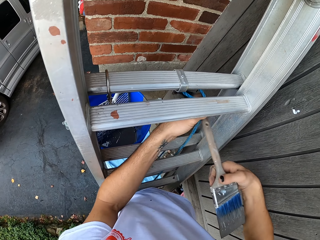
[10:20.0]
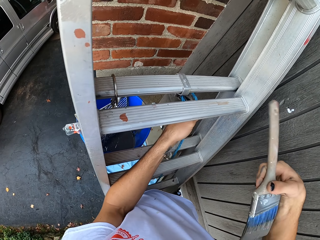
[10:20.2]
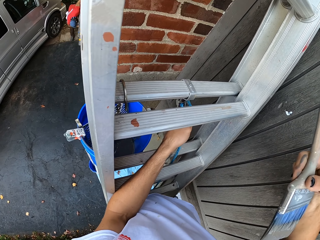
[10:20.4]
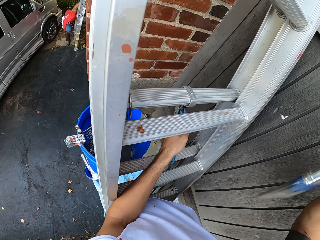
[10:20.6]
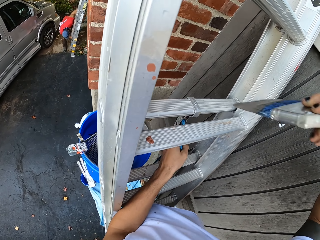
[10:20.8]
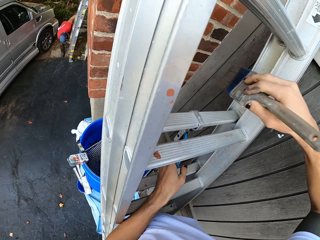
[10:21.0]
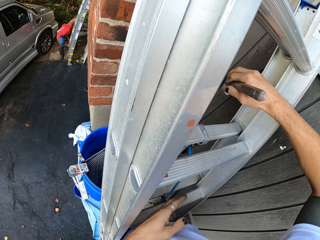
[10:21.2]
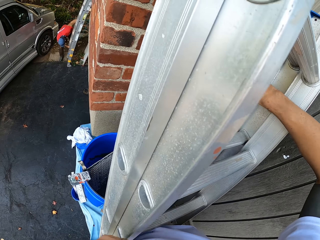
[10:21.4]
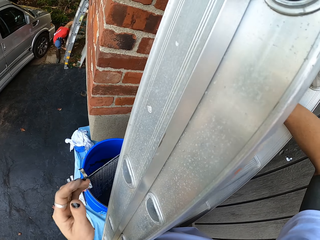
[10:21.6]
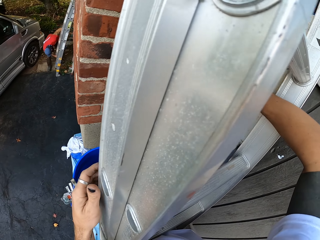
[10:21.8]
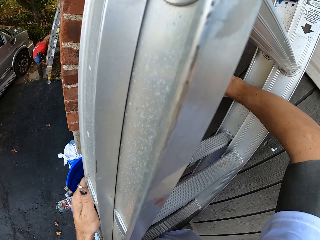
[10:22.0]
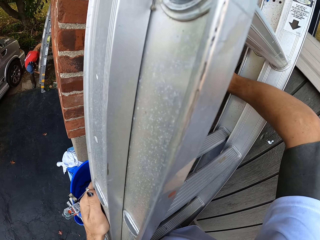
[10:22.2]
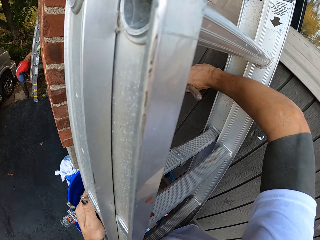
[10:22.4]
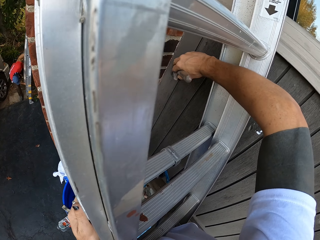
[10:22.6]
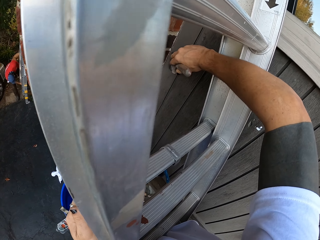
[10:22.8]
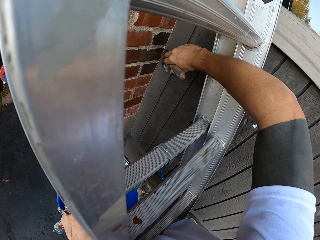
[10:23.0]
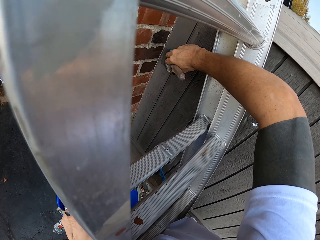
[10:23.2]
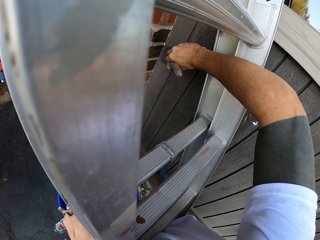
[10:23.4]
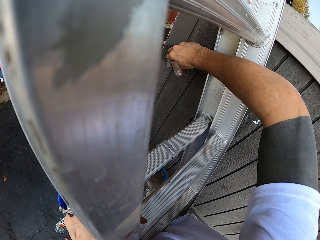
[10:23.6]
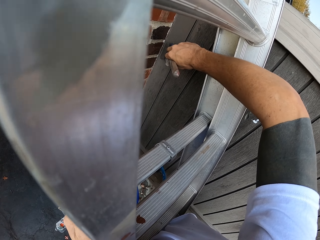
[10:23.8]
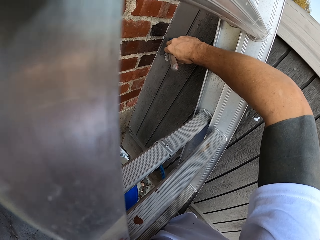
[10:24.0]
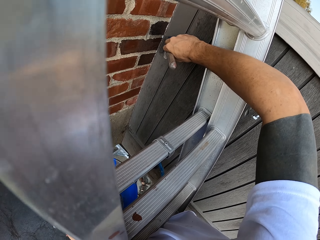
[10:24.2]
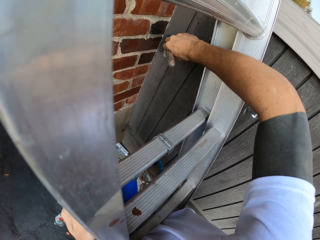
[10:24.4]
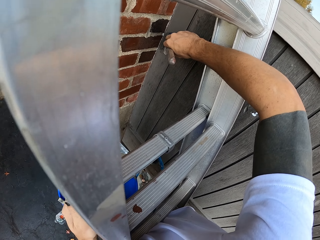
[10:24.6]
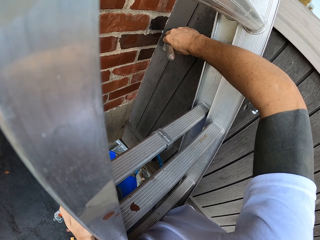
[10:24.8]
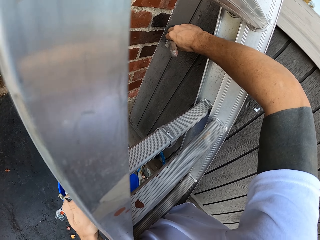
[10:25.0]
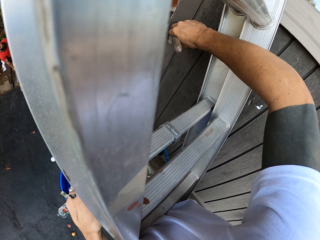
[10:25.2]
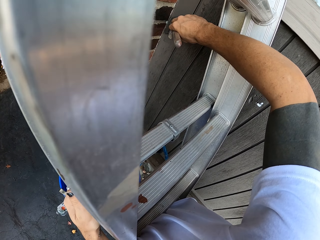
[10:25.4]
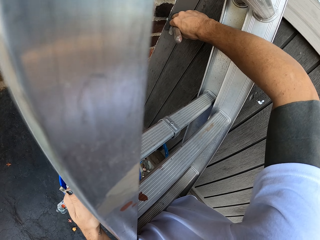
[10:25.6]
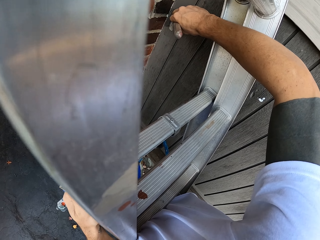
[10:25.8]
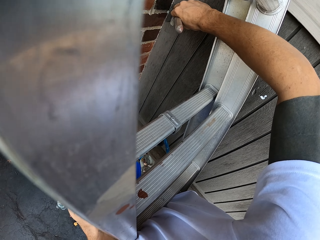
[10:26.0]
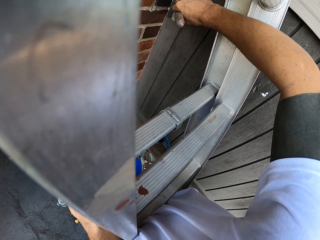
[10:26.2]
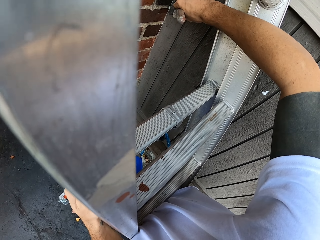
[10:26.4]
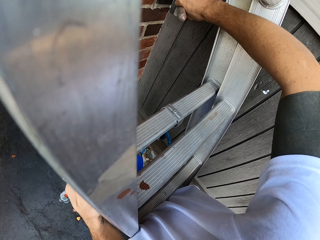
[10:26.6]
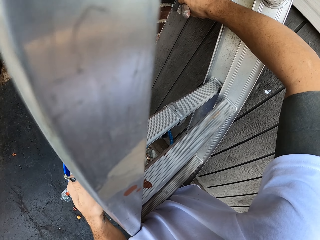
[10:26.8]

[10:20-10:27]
The camera wearer paints the wall with a painting brush.

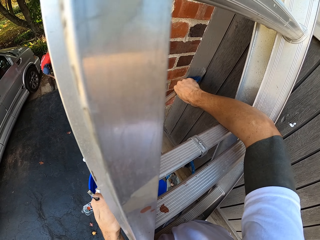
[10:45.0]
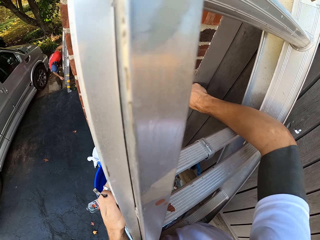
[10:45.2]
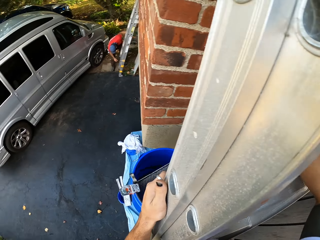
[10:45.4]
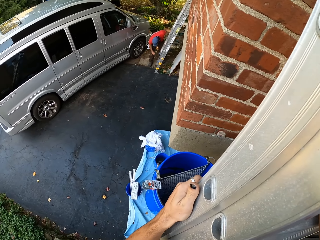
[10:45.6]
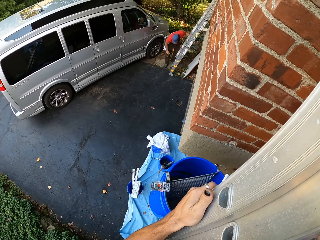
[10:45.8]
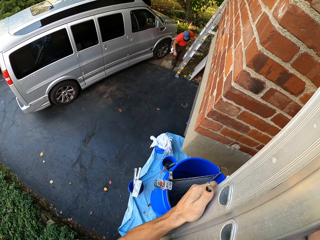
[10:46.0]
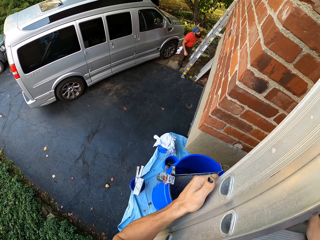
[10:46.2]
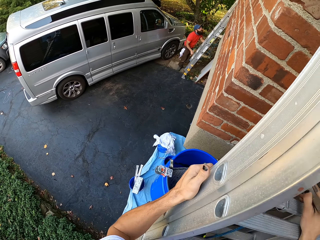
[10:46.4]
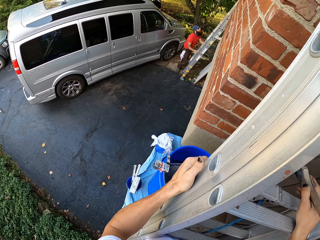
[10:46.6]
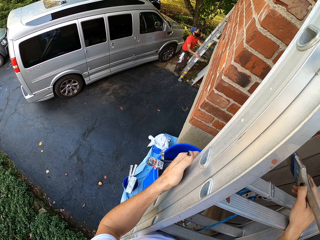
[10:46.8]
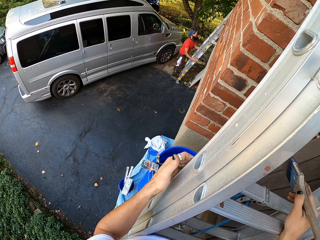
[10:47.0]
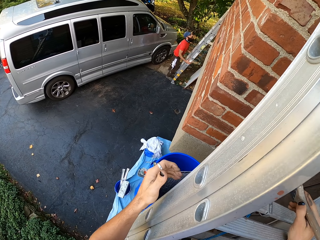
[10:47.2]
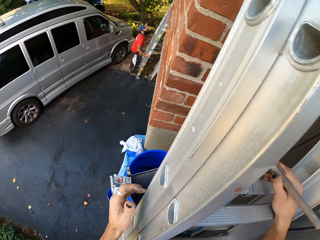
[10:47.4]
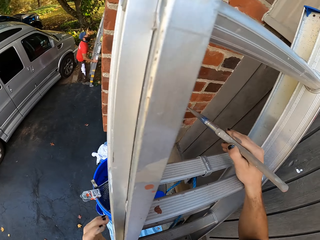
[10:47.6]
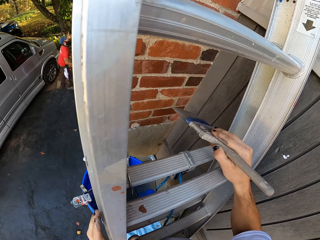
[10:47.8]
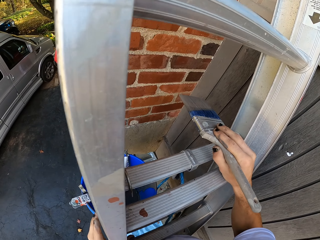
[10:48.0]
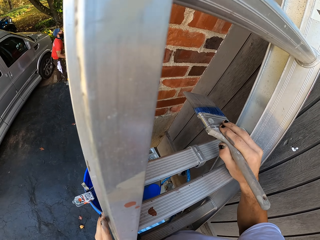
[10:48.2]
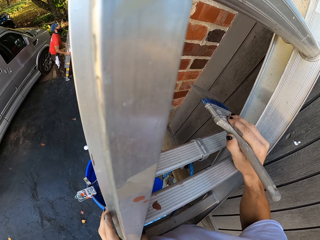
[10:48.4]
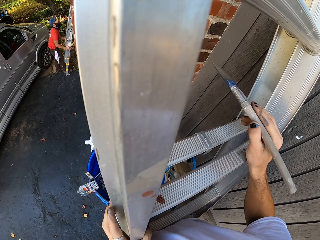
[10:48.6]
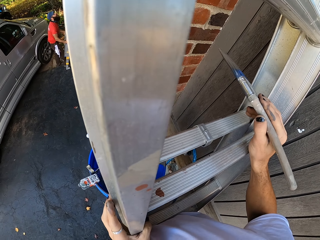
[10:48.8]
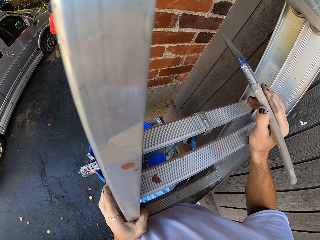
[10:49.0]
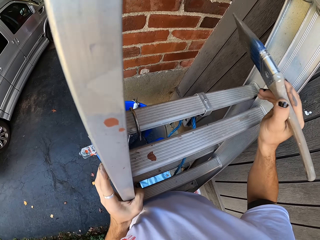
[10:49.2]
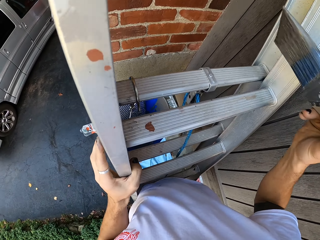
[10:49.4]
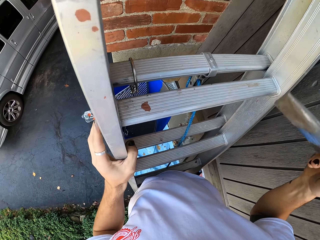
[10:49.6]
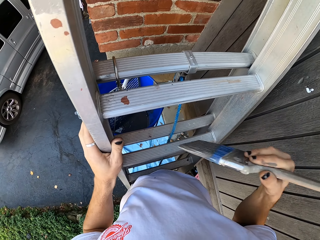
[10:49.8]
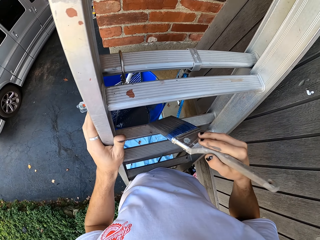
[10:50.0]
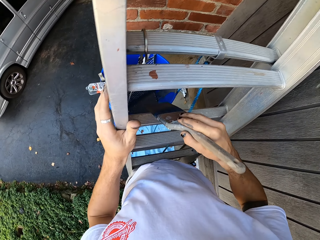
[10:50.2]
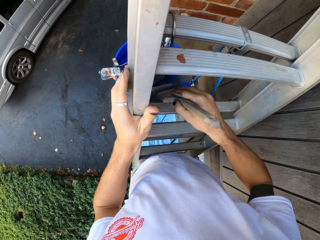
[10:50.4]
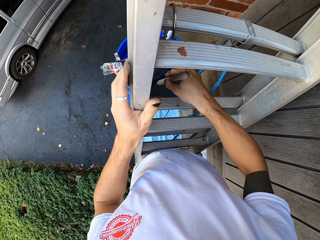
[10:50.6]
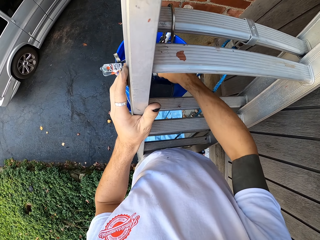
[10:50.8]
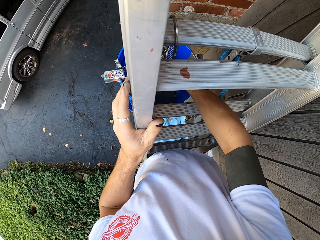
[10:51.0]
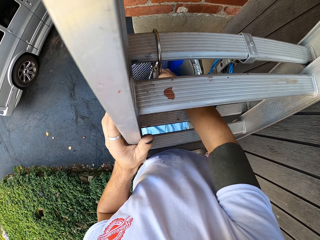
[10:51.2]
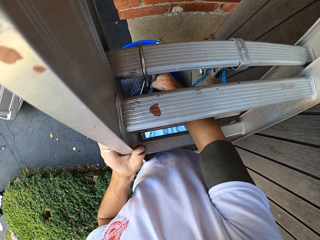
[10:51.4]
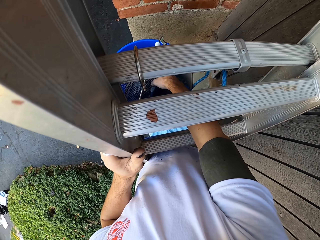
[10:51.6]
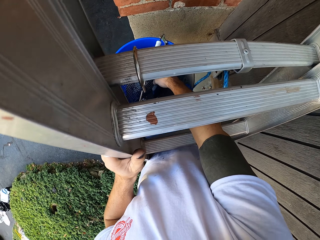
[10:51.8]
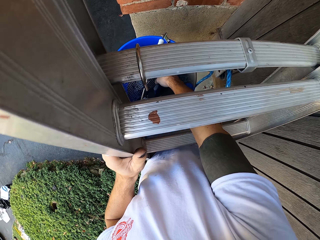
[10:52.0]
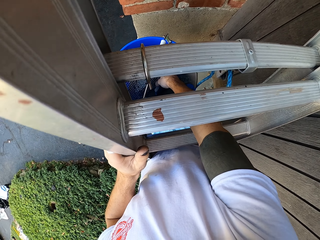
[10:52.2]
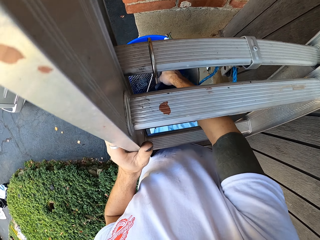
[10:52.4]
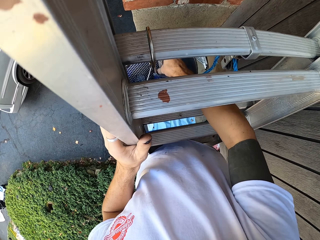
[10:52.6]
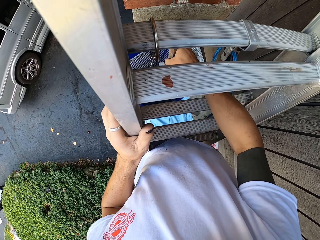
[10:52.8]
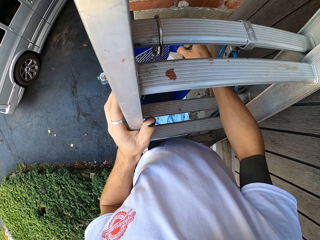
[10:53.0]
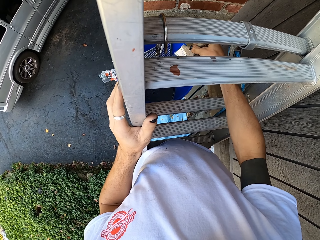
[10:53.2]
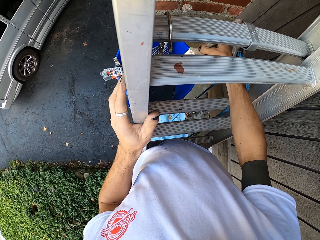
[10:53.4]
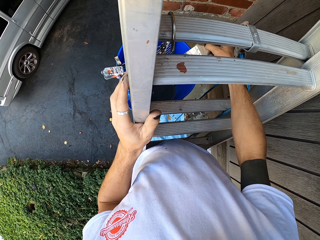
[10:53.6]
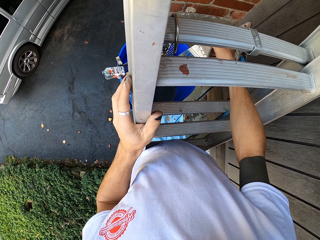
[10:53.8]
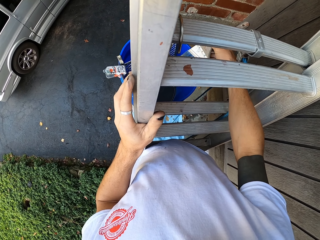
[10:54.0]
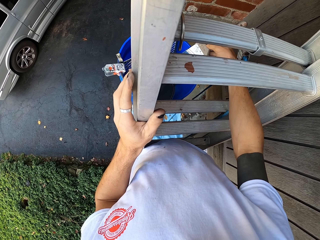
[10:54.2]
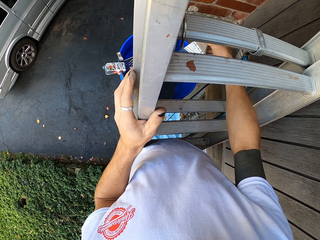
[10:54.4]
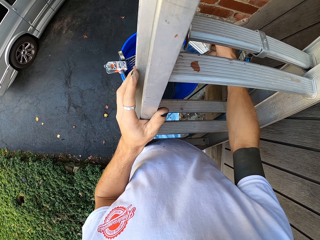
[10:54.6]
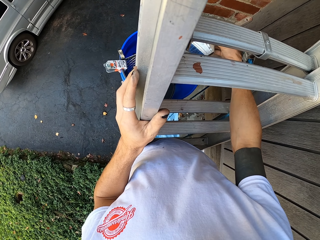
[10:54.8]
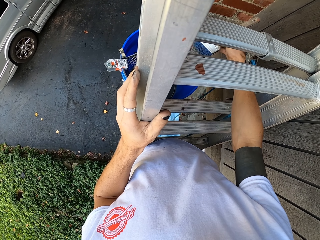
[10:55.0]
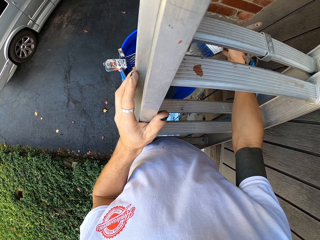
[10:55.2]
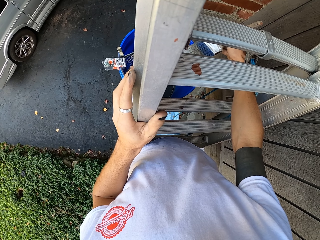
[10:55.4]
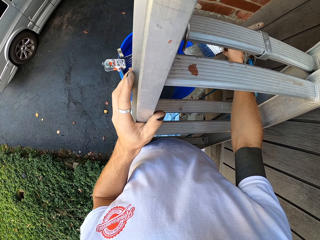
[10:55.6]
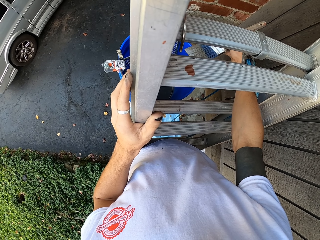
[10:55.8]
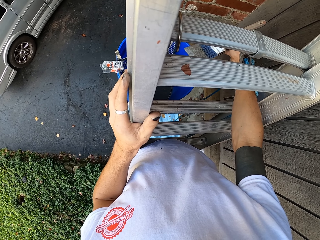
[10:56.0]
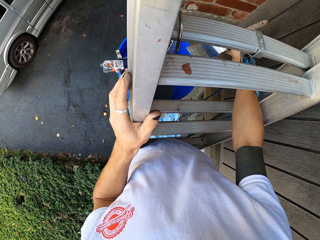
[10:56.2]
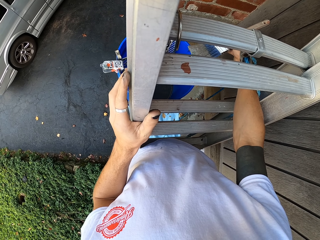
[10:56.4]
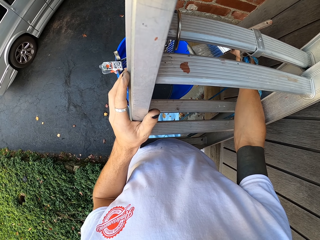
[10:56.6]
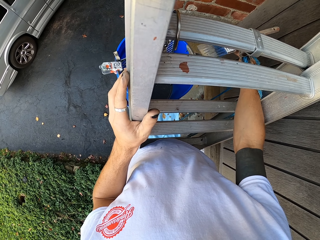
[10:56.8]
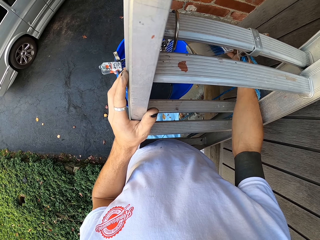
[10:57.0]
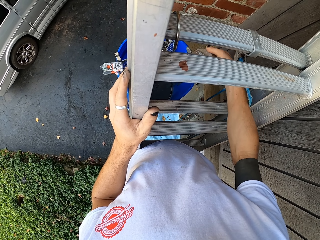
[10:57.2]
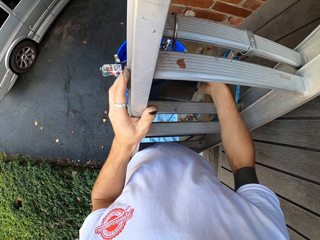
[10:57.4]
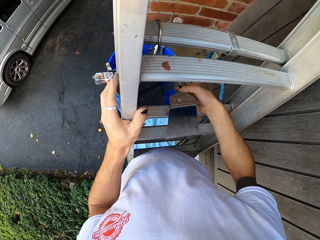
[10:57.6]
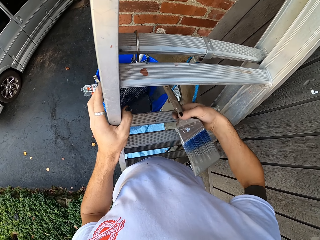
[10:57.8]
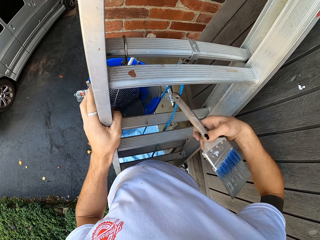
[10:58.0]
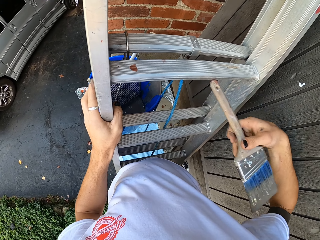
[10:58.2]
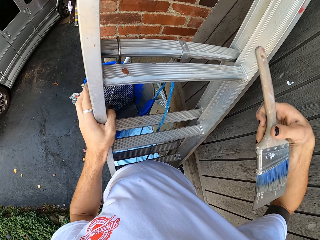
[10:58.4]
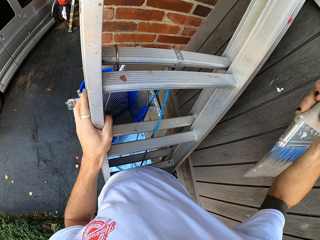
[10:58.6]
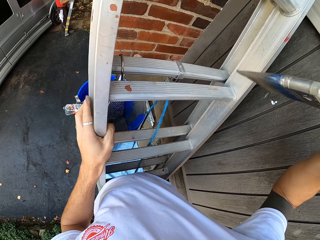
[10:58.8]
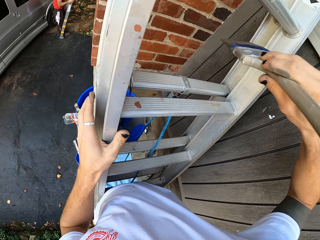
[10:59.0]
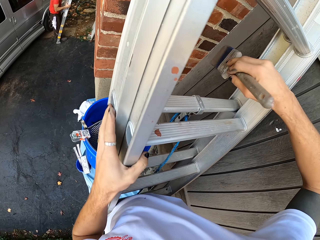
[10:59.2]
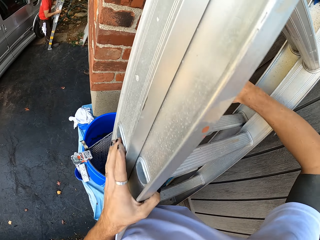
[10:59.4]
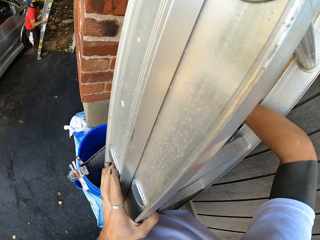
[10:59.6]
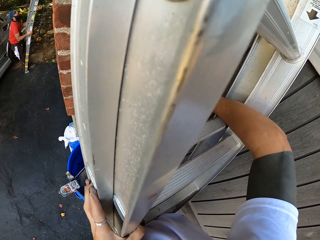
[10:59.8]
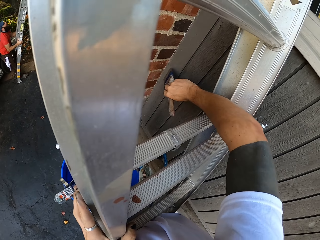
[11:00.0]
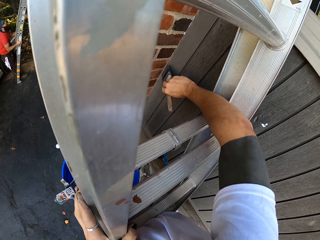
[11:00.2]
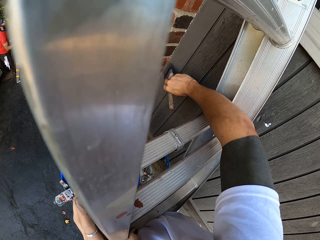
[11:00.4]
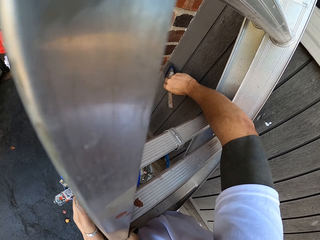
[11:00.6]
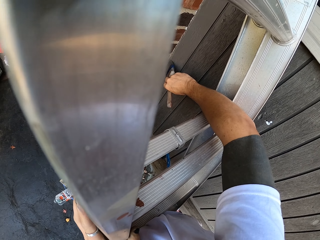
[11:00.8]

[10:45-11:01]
The camera wearer looks around the compound. They dip the brush in the paints in the bucket. They paint the wall with a painting brush.
